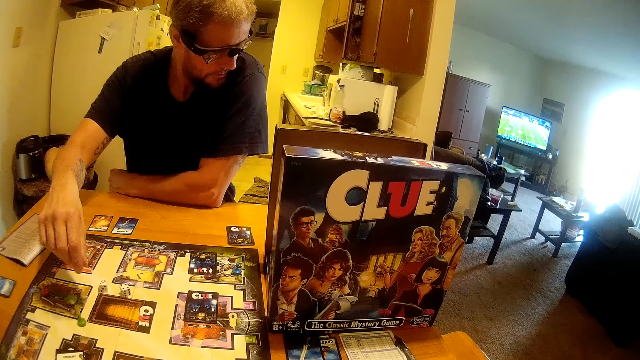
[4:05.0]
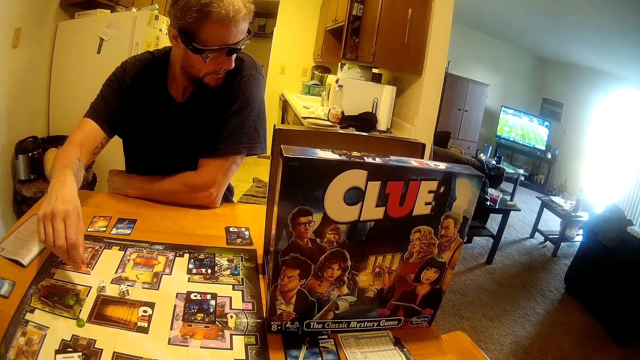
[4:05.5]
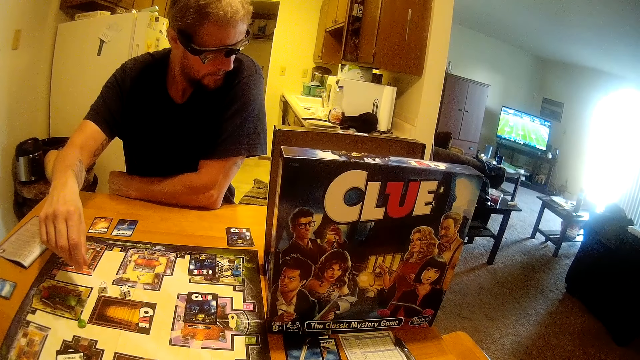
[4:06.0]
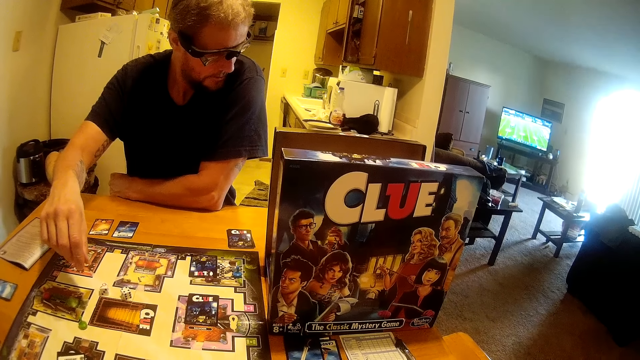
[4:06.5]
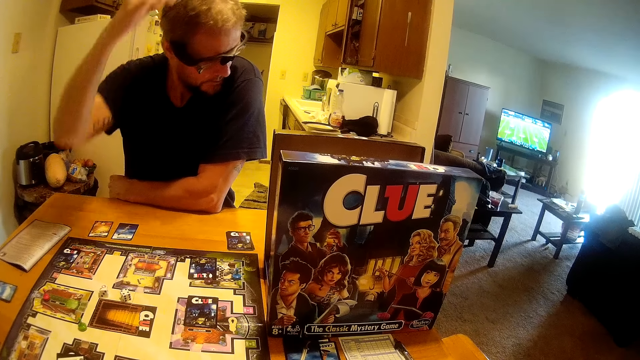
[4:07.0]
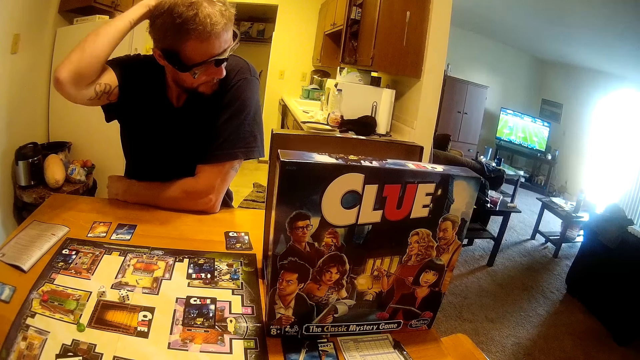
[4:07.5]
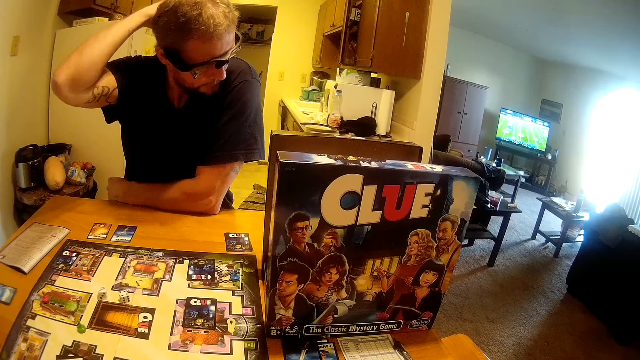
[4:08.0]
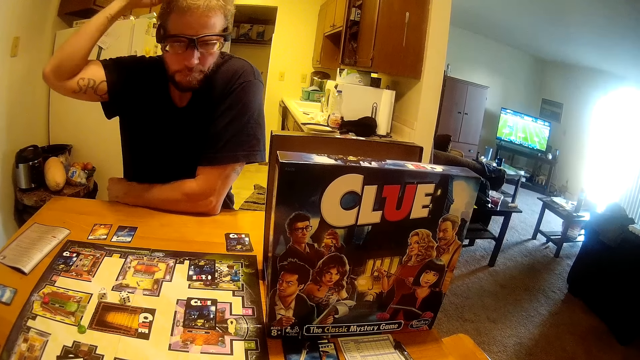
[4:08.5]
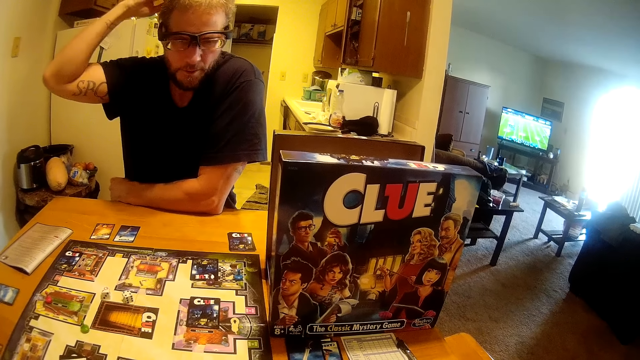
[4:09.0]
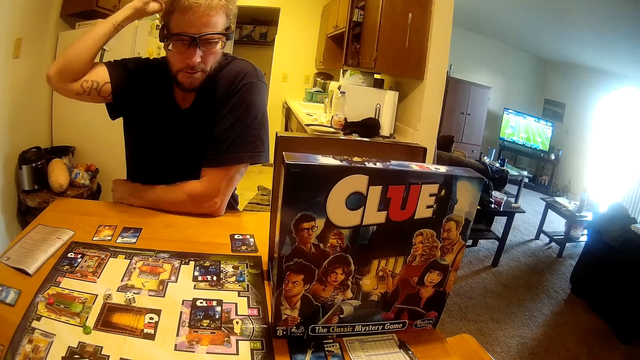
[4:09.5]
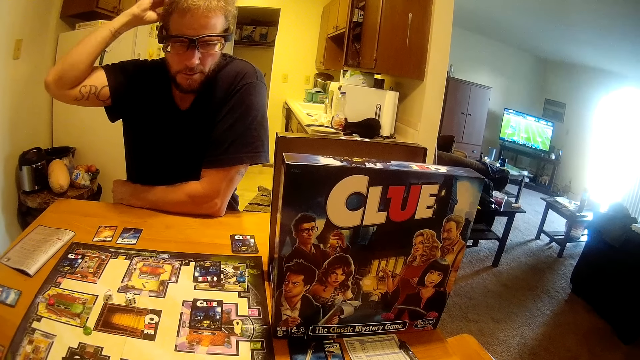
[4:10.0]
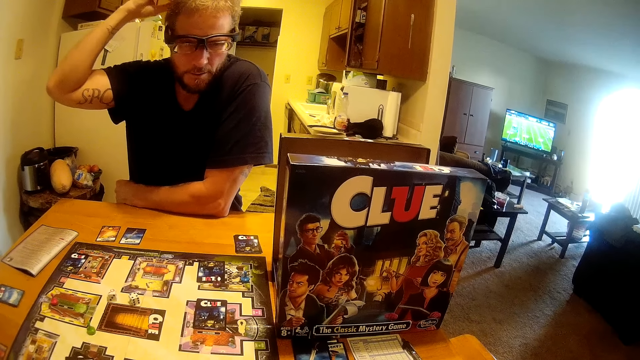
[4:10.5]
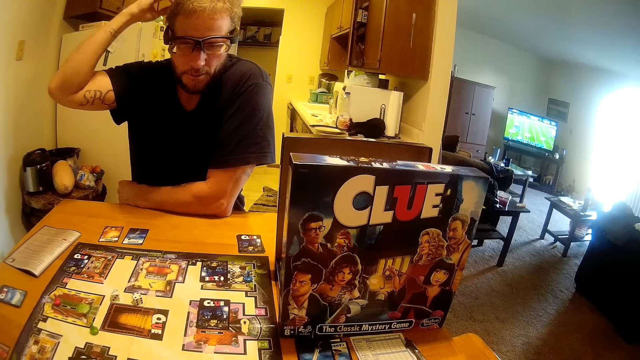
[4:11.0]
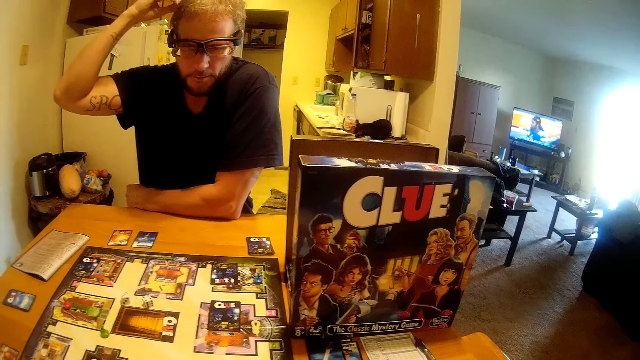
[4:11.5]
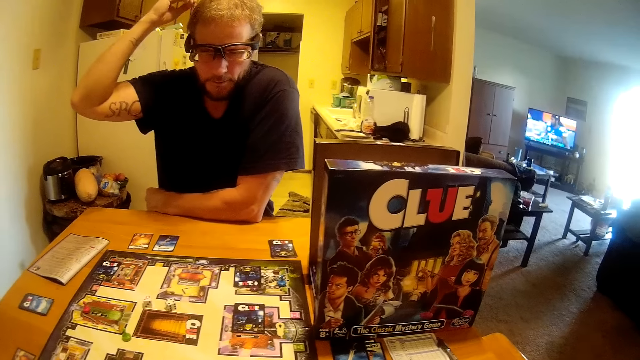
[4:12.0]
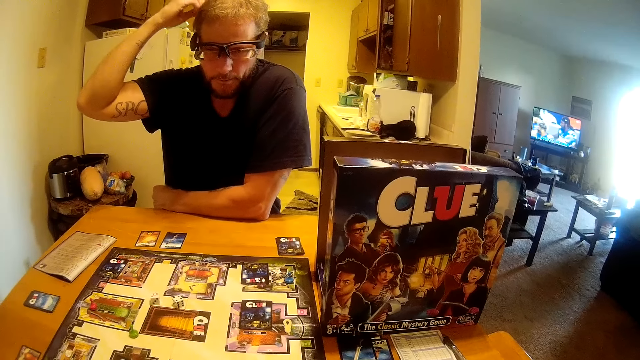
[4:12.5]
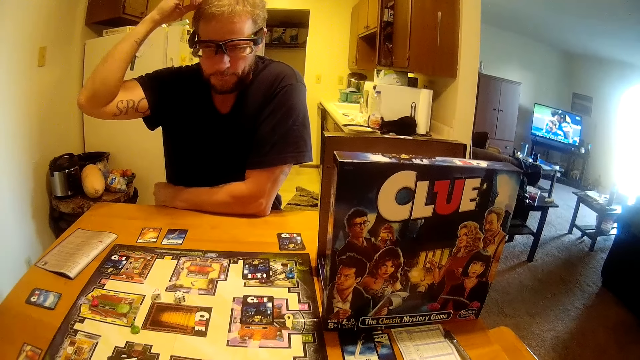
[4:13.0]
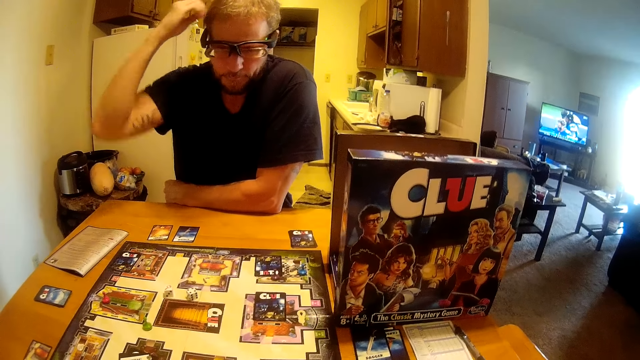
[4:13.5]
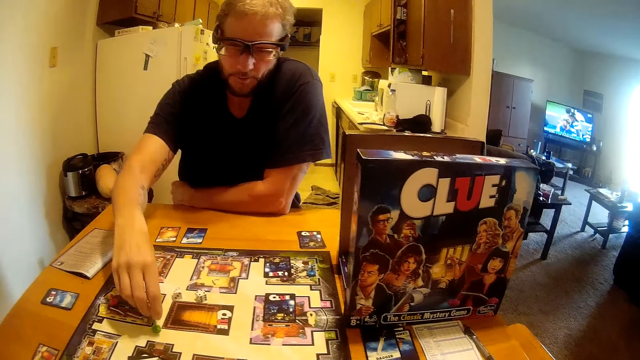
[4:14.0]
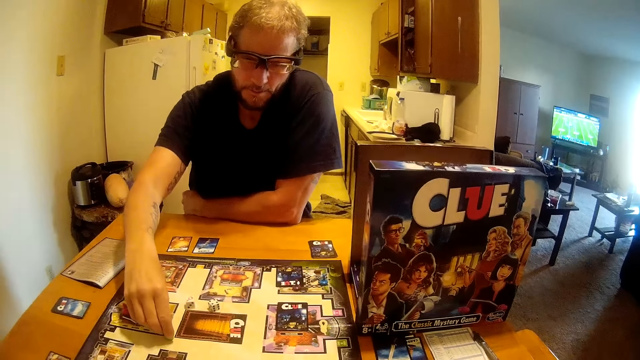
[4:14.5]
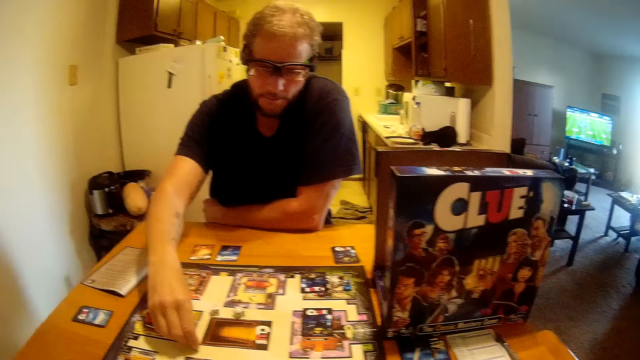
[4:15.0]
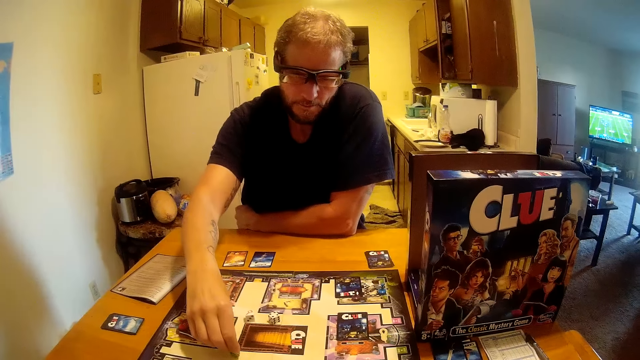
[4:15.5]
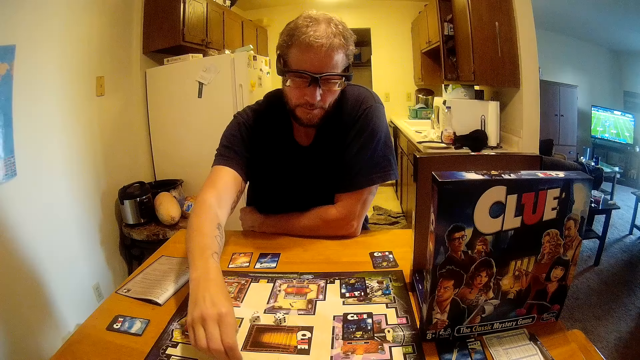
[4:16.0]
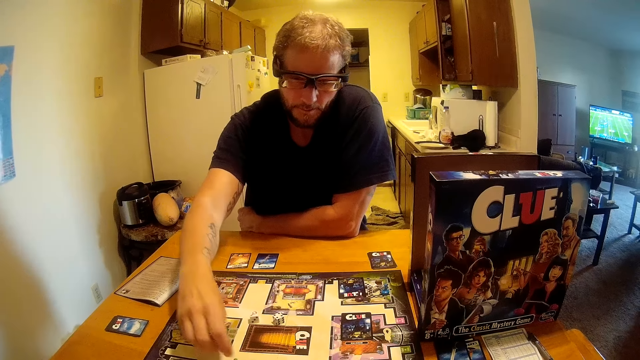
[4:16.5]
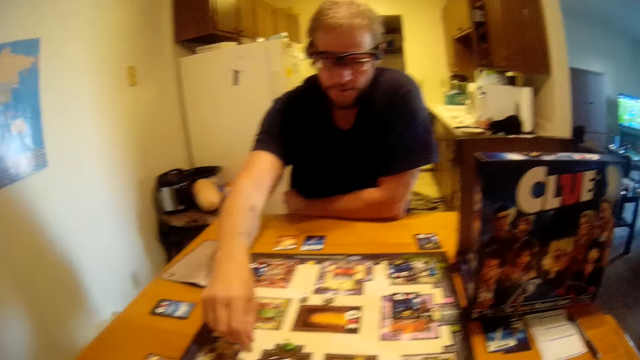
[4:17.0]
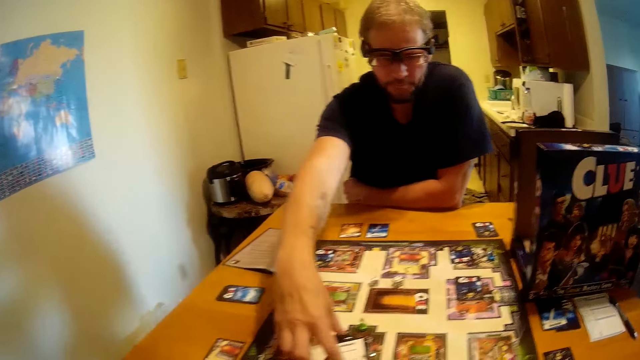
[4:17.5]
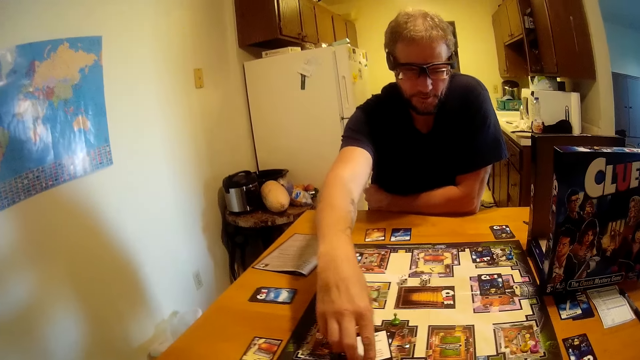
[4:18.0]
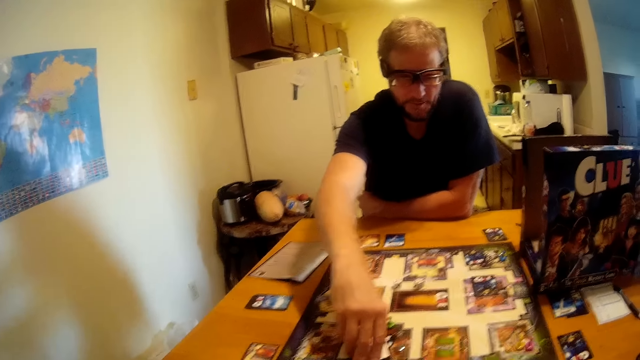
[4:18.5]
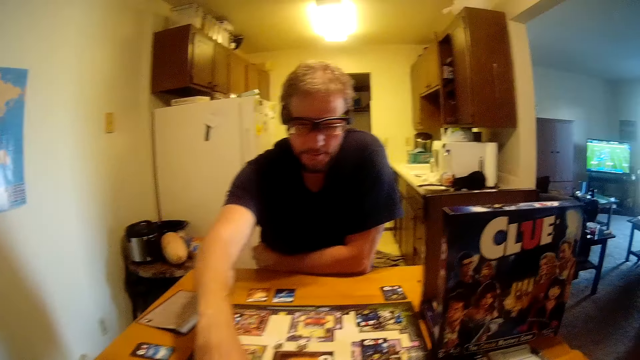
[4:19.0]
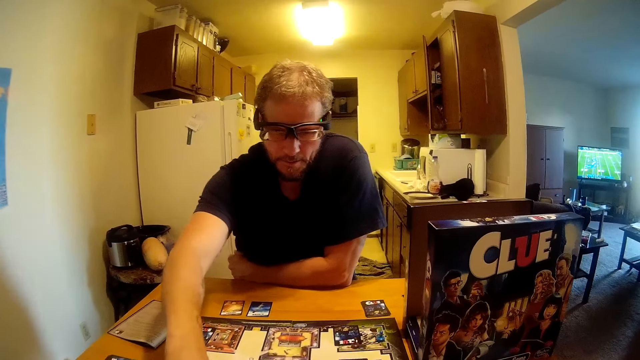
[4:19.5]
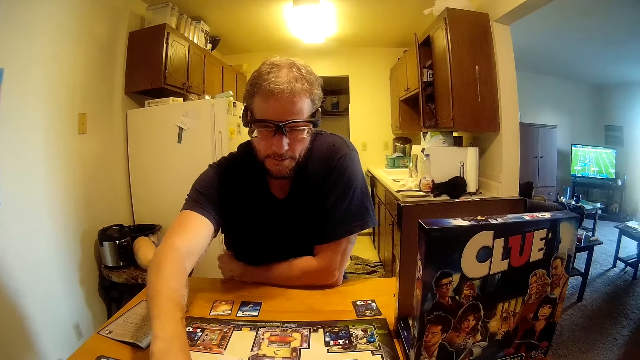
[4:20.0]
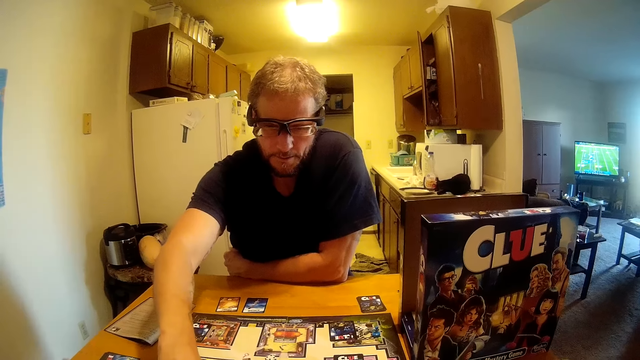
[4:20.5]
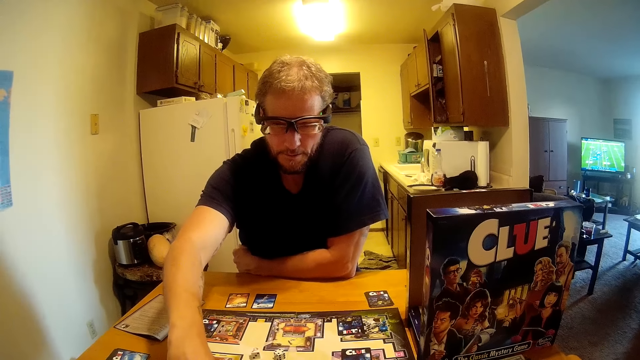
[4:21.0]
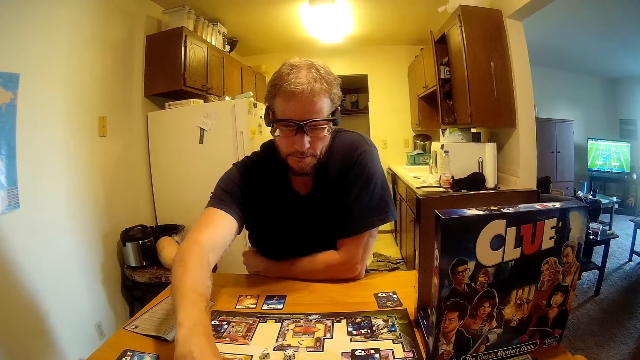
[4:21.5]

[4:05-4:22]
A man touches his head with his right hand. The man moves a game seed on the board game with his right hand. The man picks some cards on the table with his right hand.

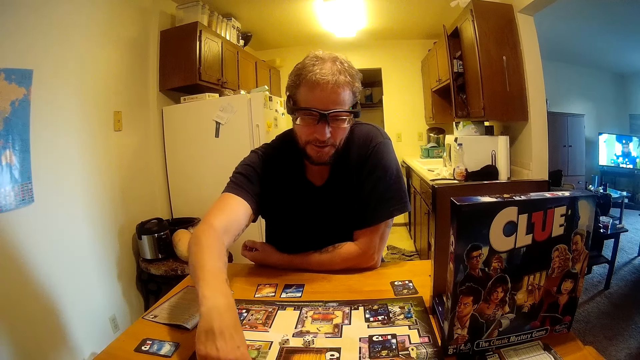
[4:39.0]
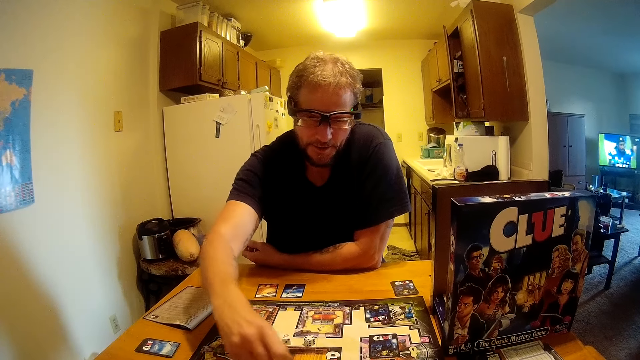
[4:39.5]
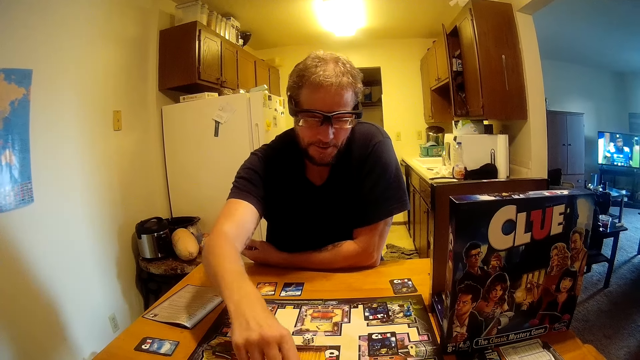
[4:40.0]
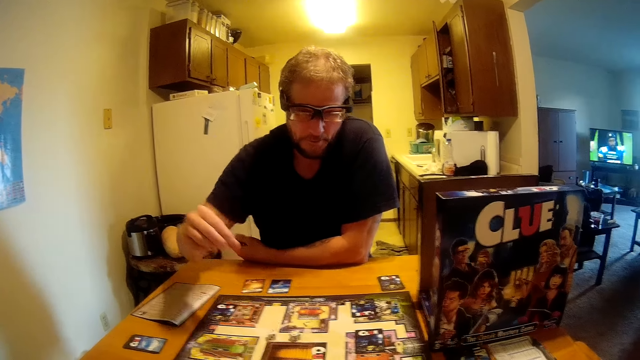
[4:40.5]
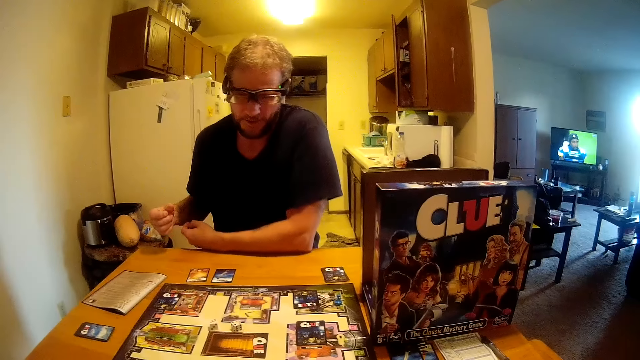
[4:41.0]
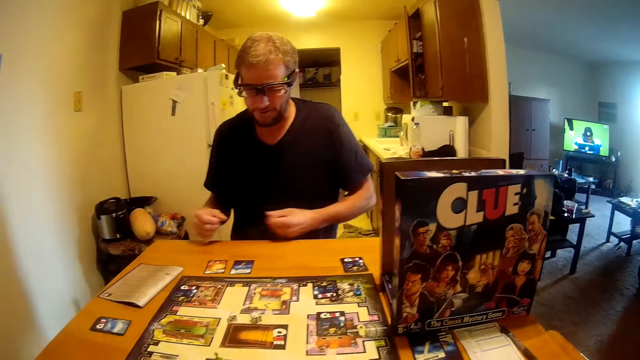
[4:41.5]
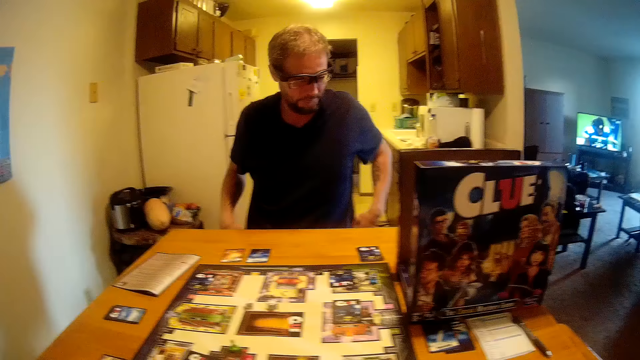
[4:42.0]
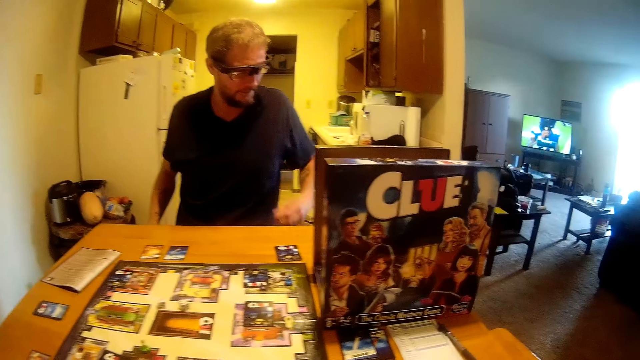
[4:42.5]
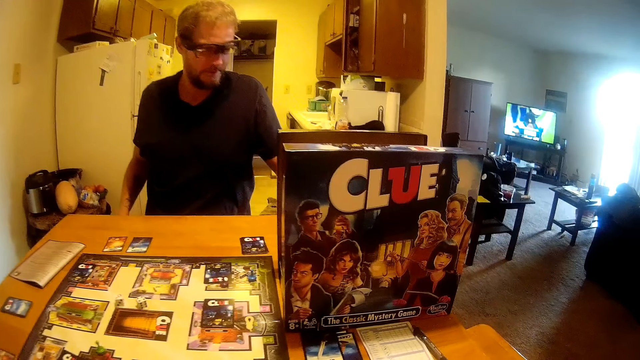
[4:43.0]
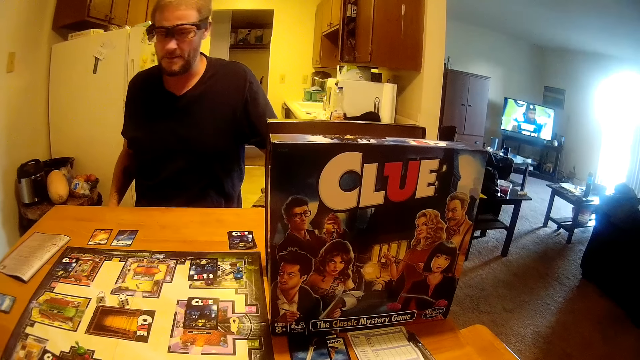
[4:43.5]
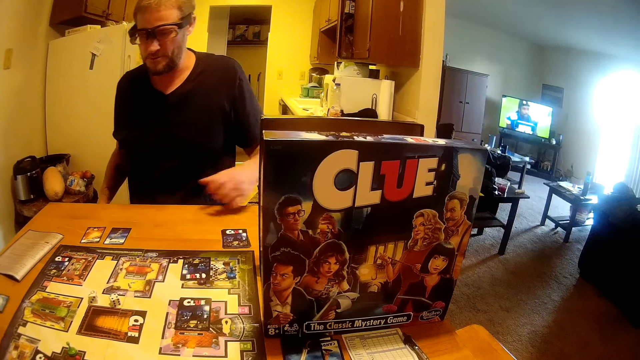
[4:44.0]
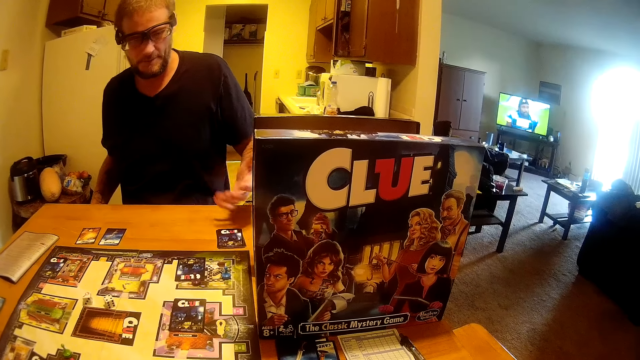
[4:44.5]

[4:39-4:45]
A man moves a dice on the board.
